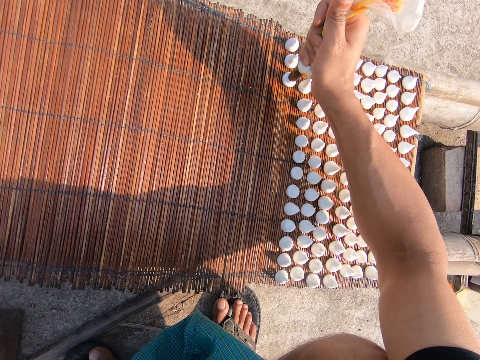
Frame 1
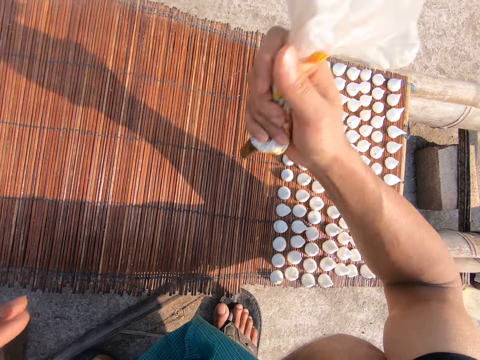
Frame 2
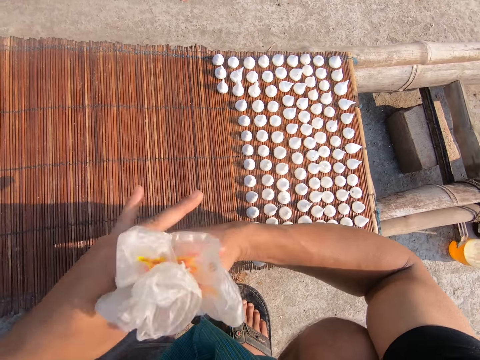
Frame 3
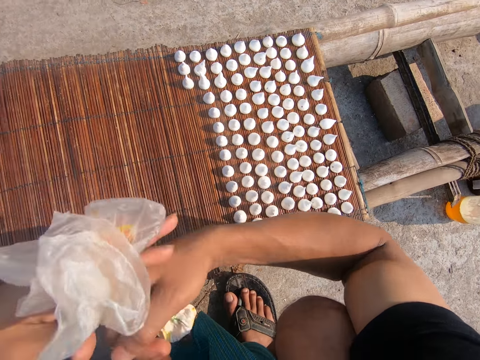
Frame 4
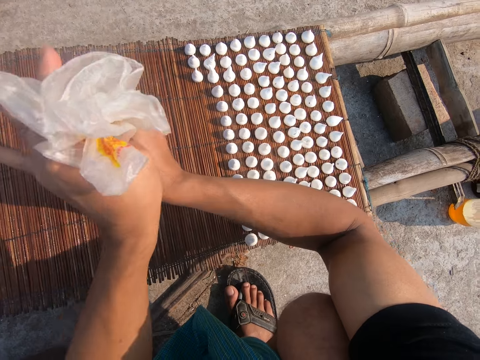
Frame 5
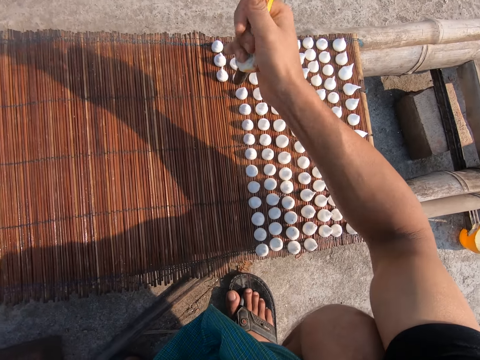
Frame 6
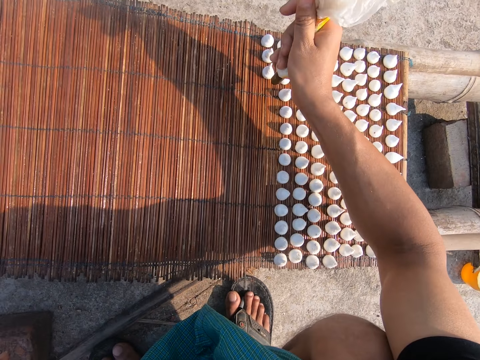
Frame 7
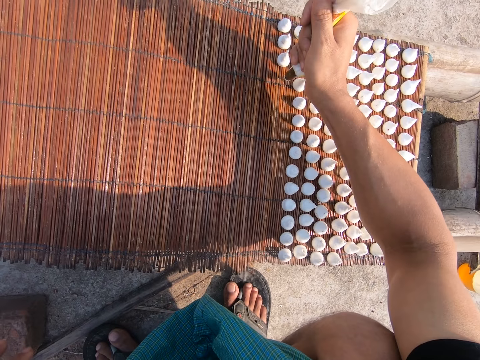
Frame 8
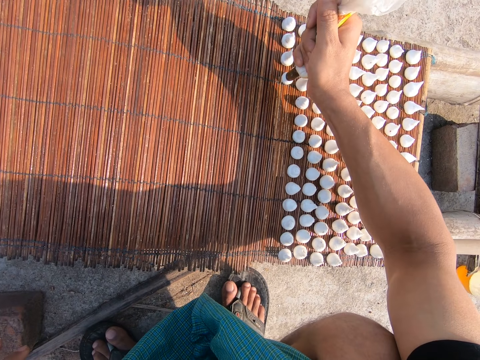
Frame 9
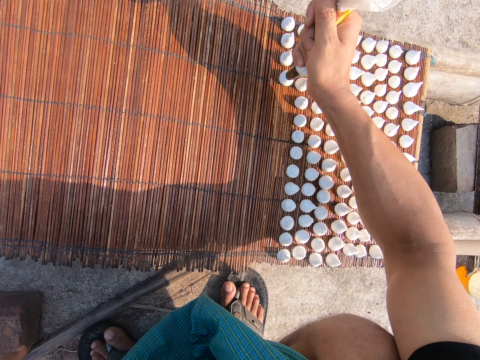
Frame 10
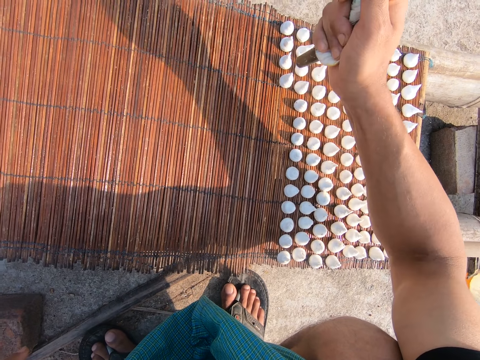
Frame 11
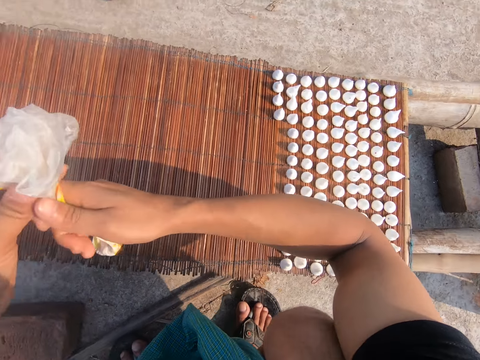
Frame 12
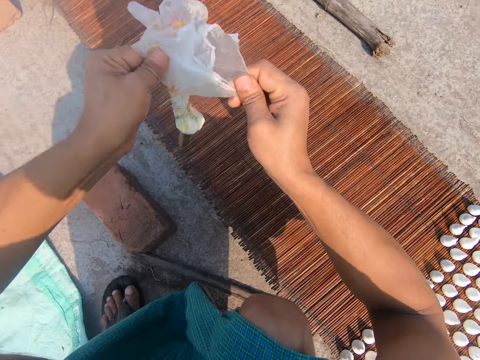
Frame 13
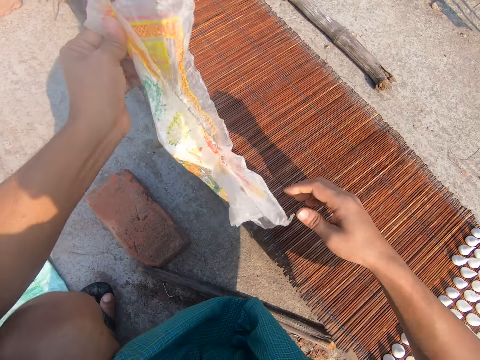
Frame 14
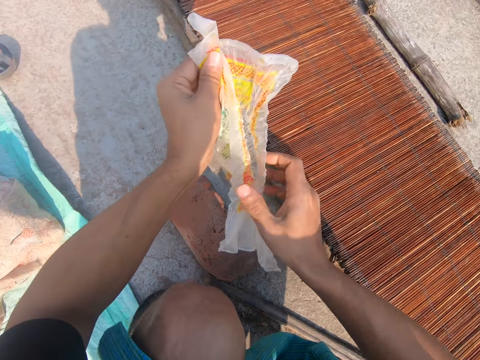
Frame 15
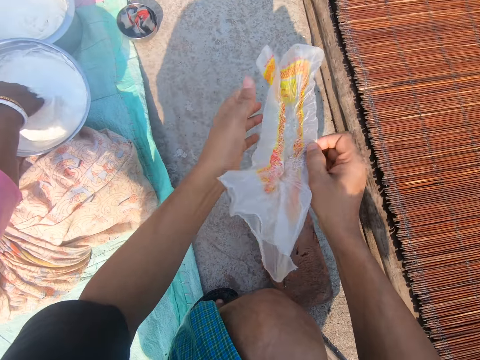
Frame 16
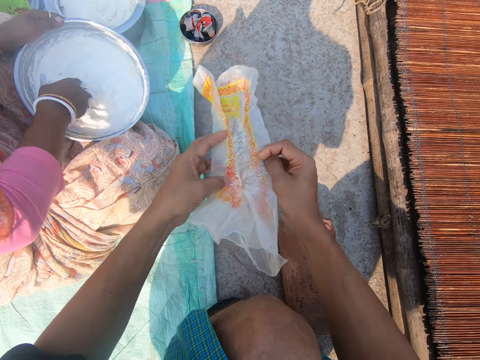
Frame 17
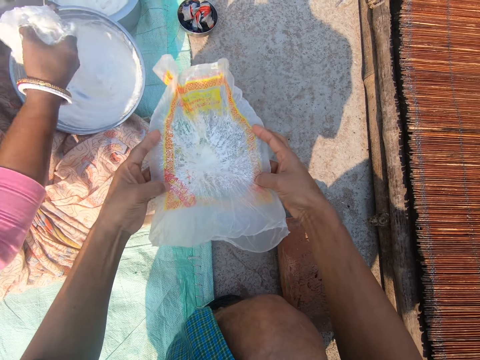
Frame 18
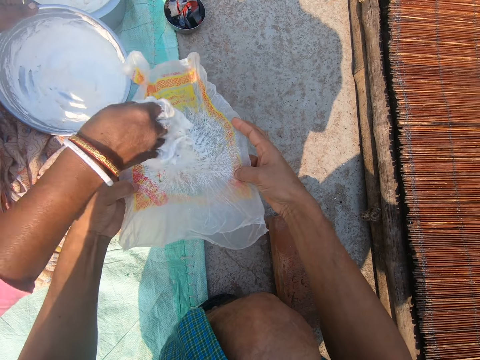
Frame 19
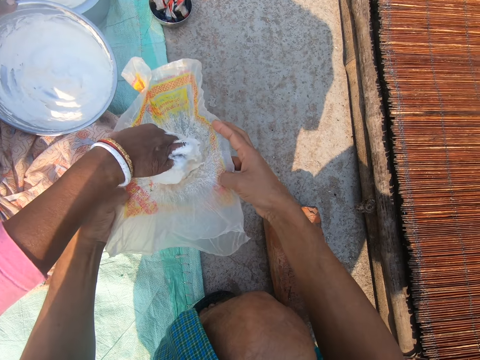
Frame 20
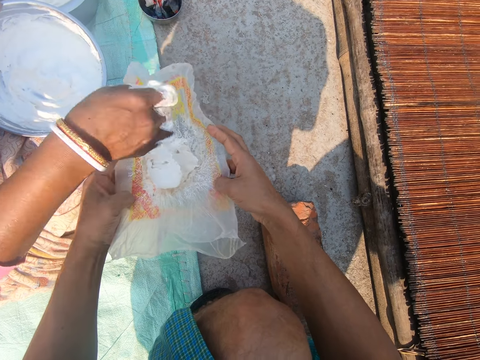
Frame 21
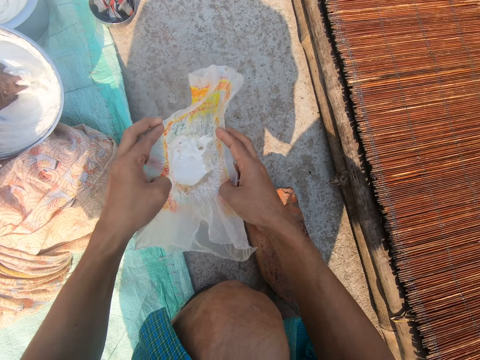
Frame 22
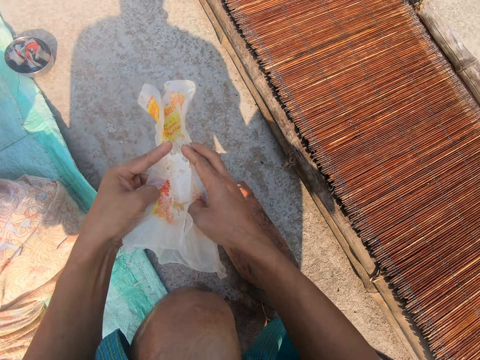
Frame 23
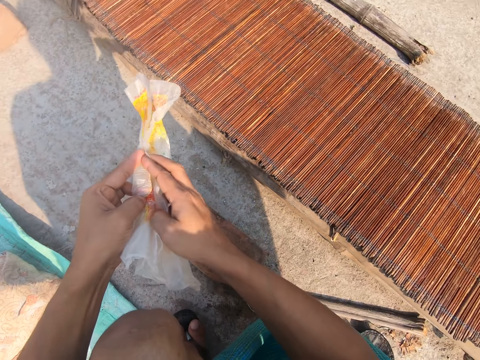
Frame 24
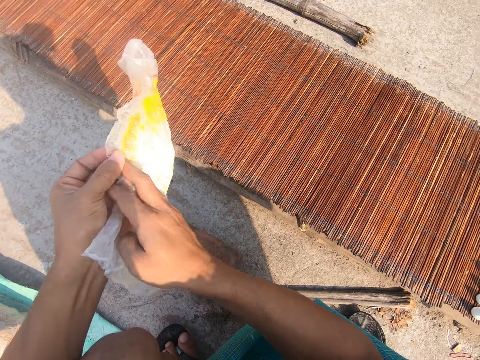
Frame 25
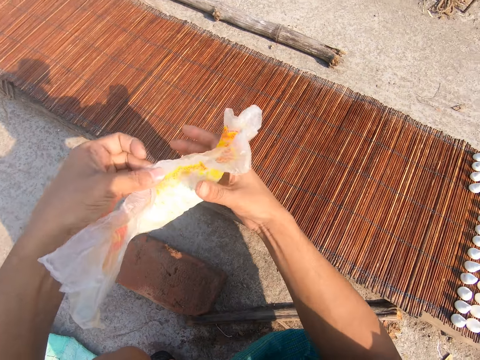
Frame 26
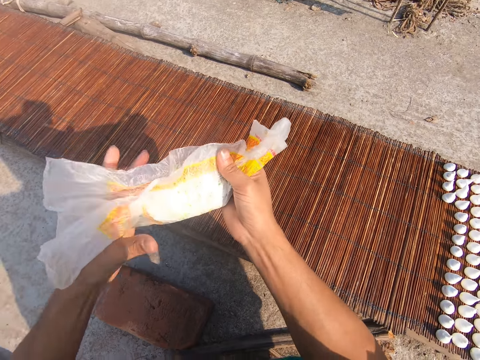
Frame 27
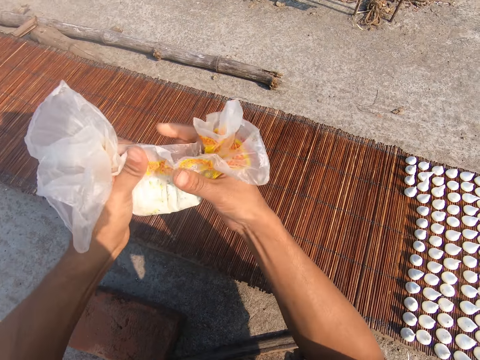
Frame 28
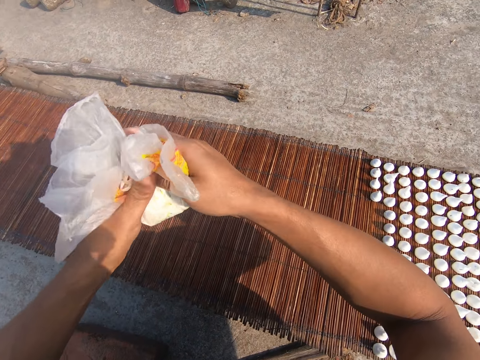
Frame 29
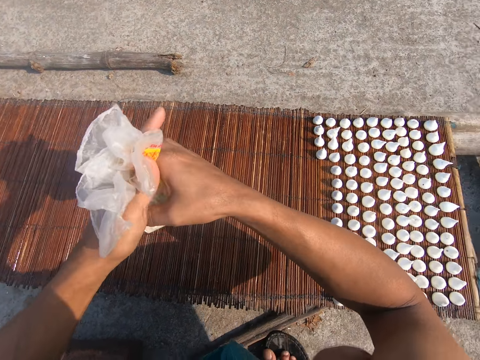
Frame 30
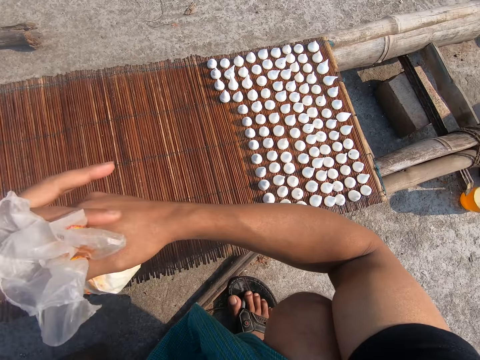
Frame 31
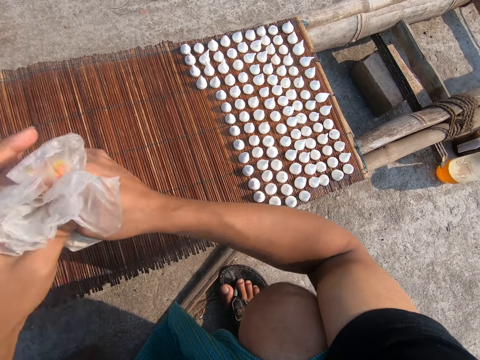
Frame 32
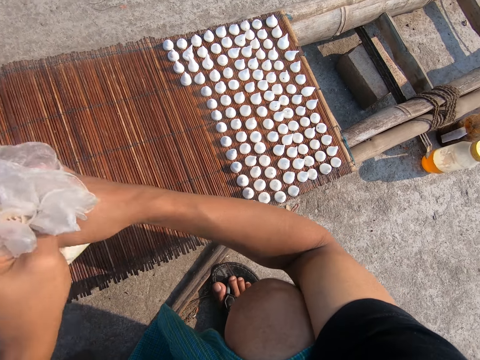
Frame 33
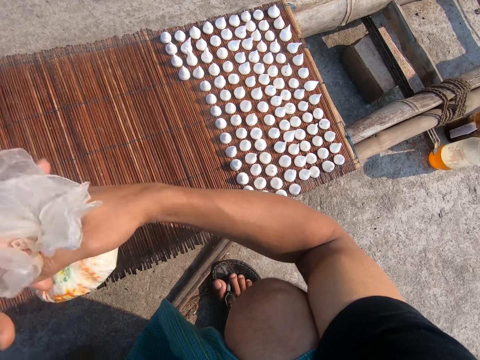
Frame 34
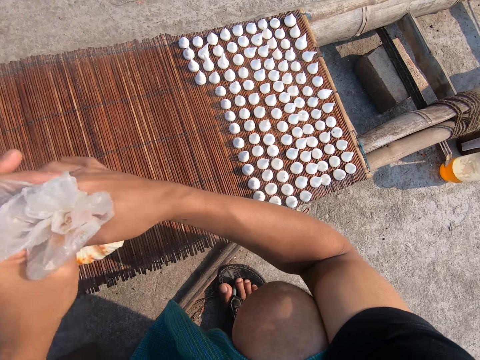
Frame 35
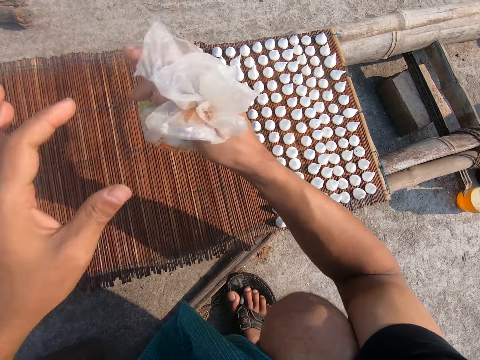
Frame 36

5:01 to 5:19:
The camera wearer twists the cellophane wrap in his right hand with his left hand. He squeezes lentil paste out of the cellophane wrap on the mat on the wooden platform with his right hand. He puts the dough on the board. He opens up the cellophane wrap with both hands. The woman scoops lentil paste out of a bucket on the floor with her right hand. The woman puts the lentil paste in the cellophane wrap in the hands of the camera wearer with her right hand. The woman puts her right hand into the bucket on the floor. The camera wearer folds the cellophane wrap with both hands. He squeezes the paper. He twists the cellophane wrap in his right hand with his left hand.

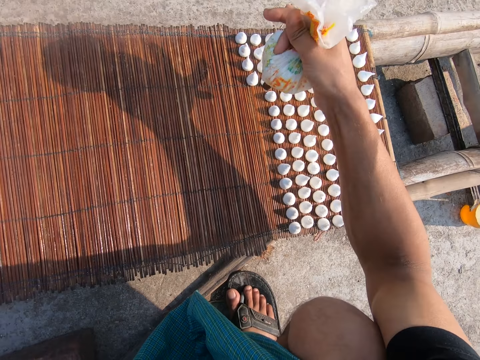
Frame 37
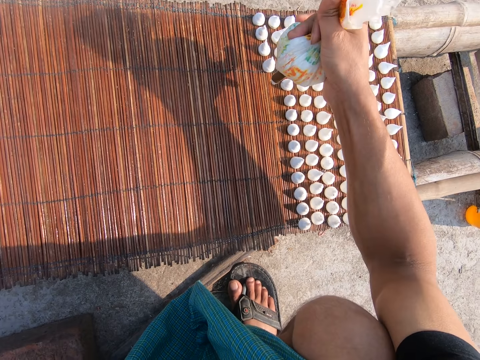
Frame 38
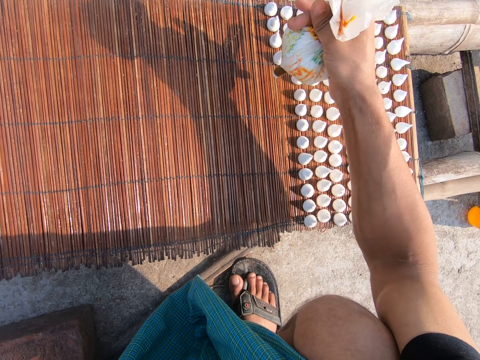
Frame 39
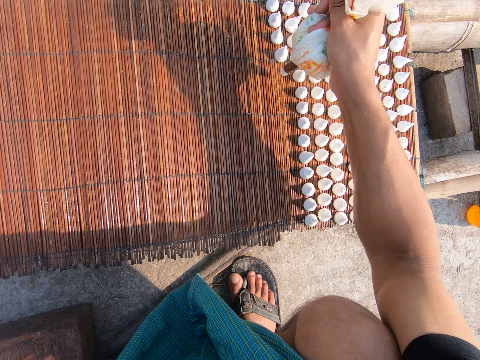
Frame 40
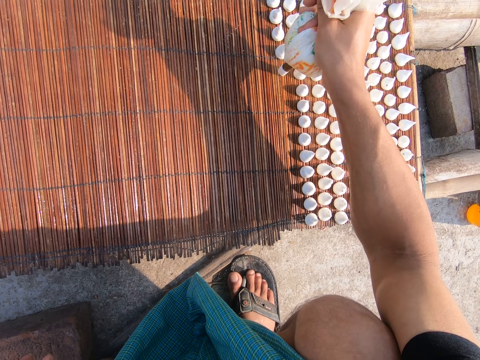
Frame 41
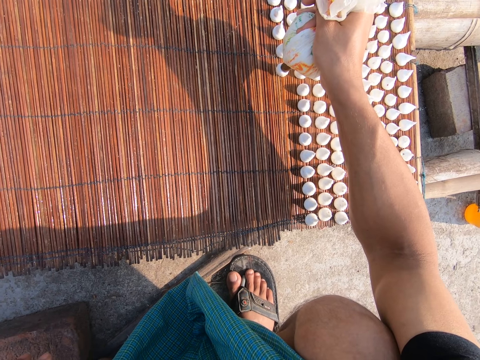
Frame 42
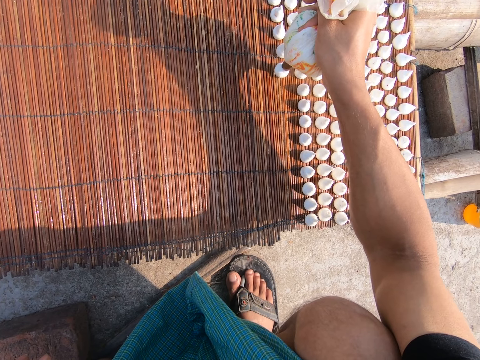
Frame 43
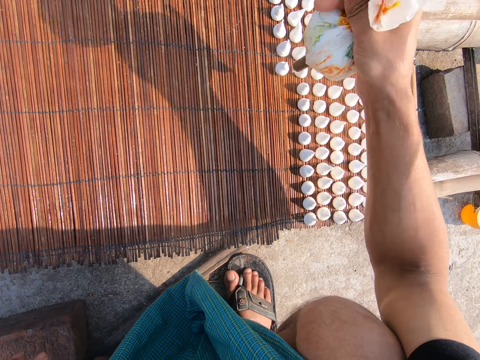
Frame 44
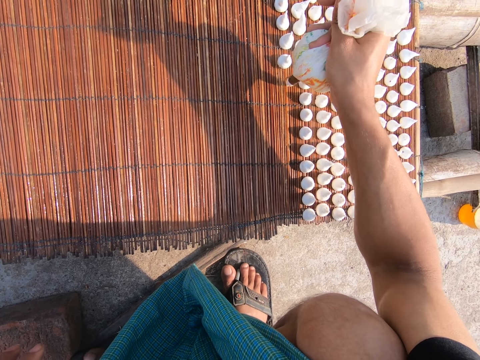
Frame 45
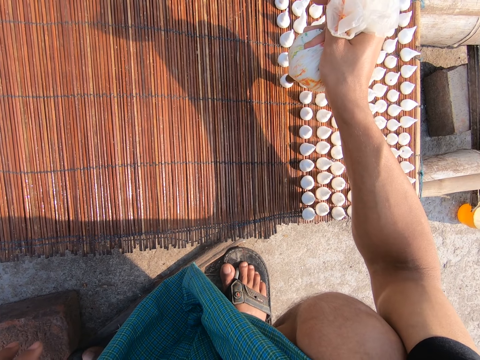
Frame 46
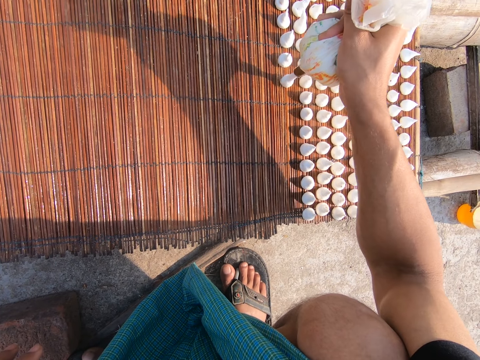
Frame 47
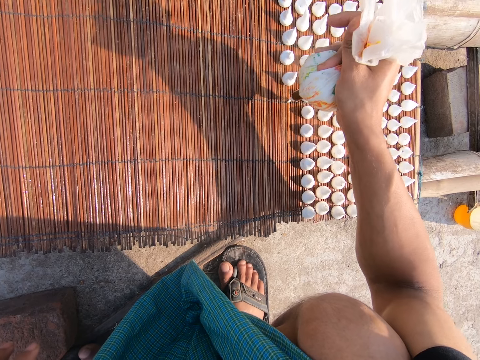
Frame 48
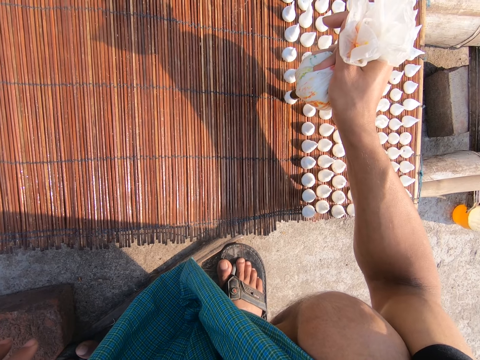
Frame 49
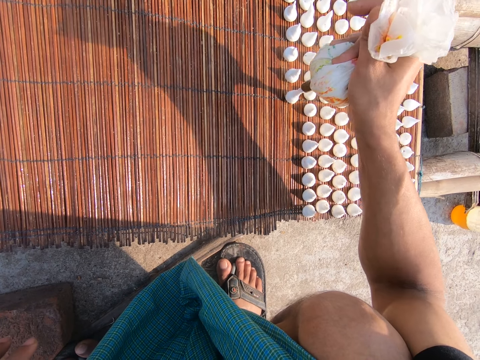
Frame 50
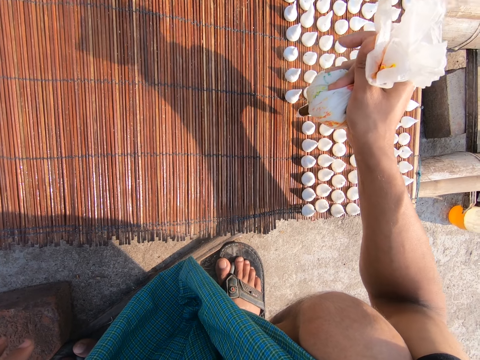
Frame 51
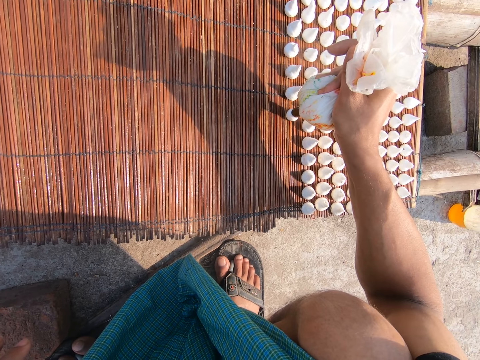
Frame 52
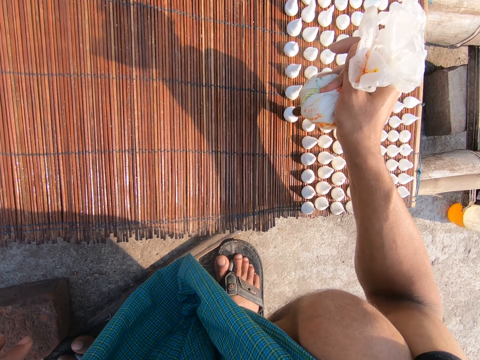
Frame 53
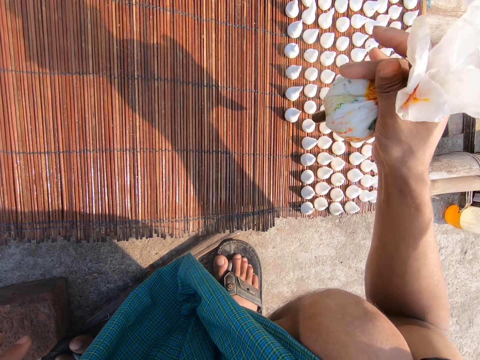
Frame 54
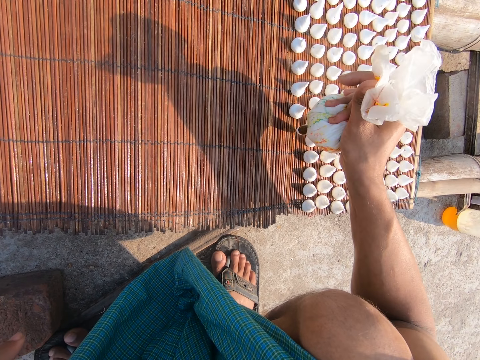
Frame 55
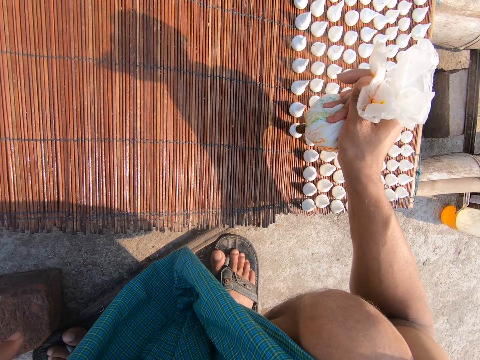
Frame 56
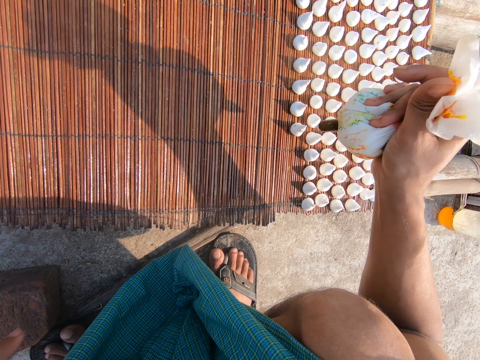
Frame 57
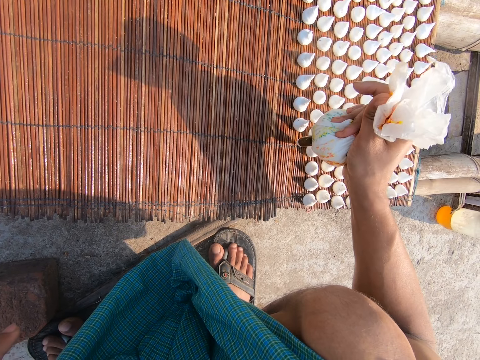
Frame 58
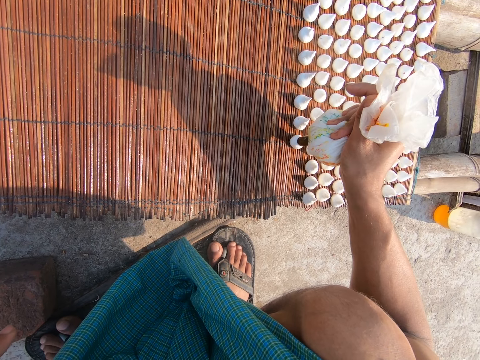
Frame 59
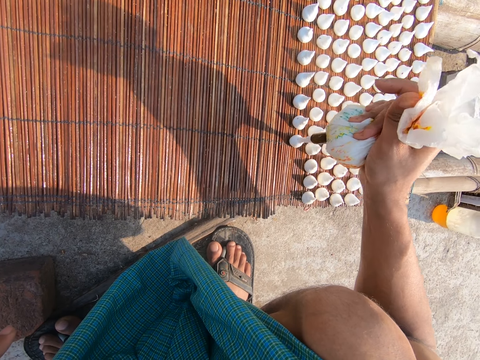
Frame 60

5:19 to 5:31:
The camera wearer puts the dough on the board. He squeezes lentil paste out of the cellophane wrap on the mat on the wooden platform with his right hand.
